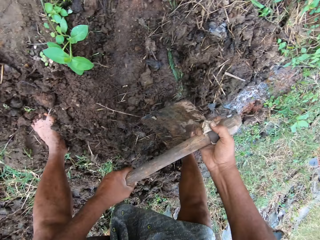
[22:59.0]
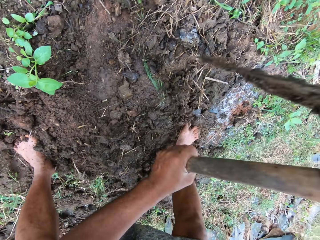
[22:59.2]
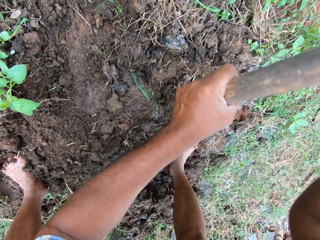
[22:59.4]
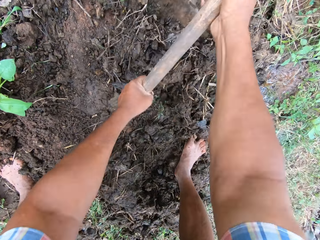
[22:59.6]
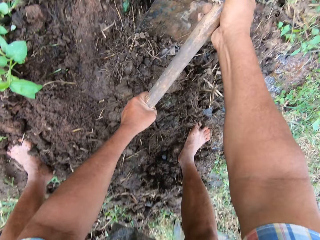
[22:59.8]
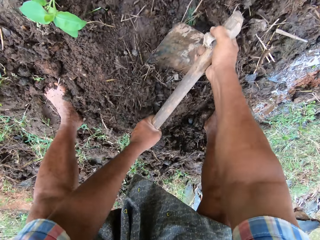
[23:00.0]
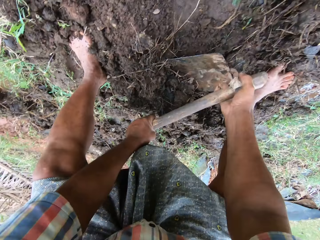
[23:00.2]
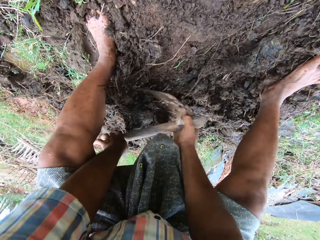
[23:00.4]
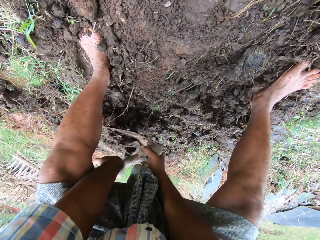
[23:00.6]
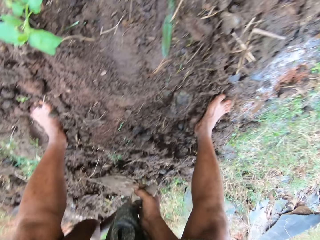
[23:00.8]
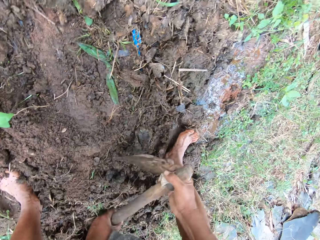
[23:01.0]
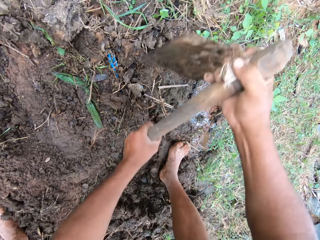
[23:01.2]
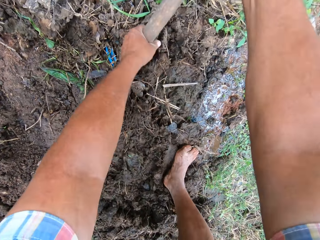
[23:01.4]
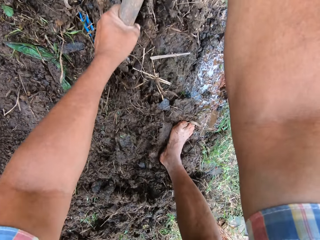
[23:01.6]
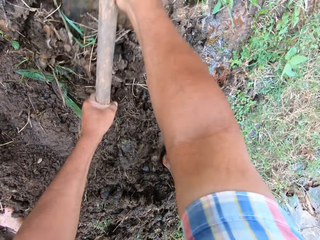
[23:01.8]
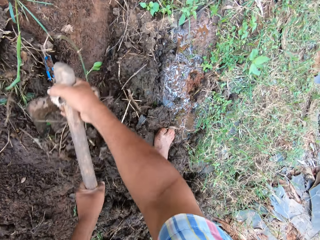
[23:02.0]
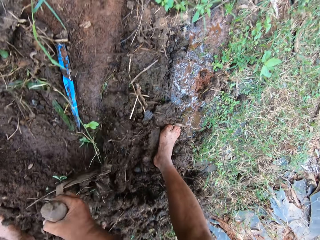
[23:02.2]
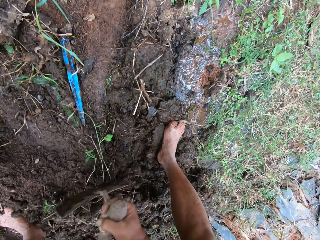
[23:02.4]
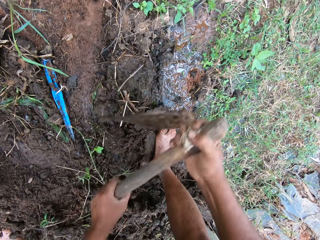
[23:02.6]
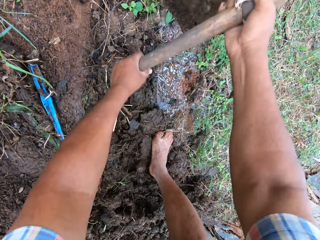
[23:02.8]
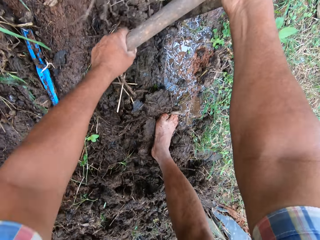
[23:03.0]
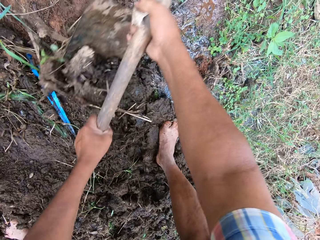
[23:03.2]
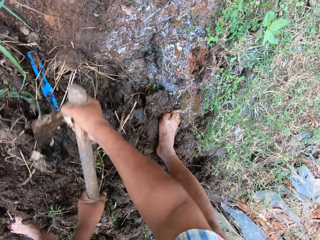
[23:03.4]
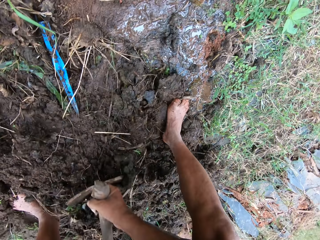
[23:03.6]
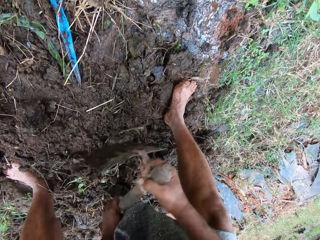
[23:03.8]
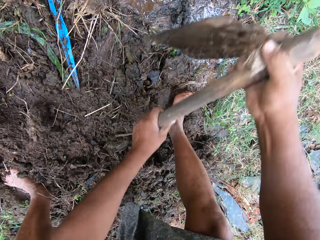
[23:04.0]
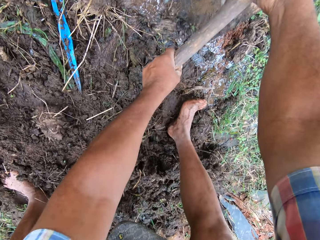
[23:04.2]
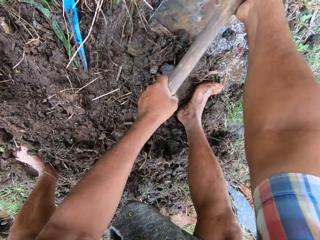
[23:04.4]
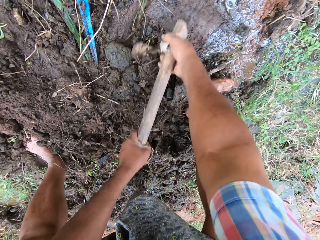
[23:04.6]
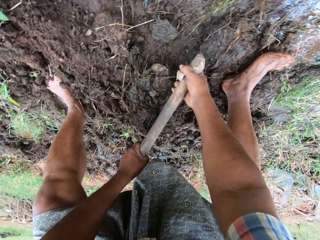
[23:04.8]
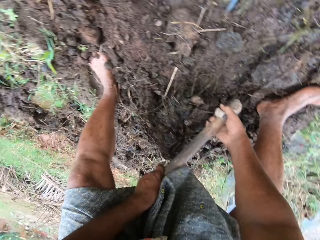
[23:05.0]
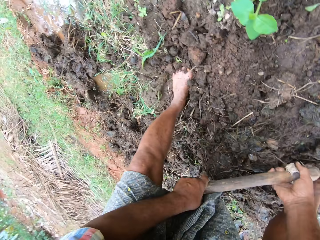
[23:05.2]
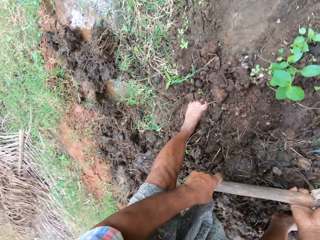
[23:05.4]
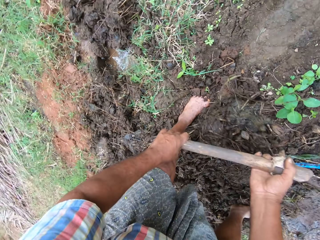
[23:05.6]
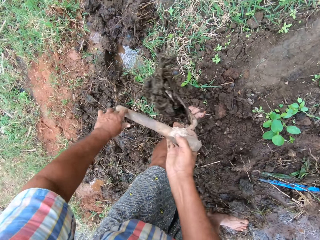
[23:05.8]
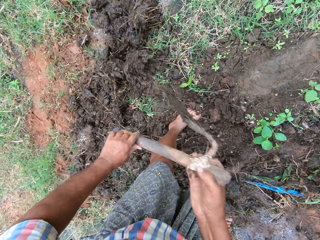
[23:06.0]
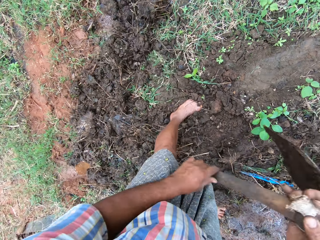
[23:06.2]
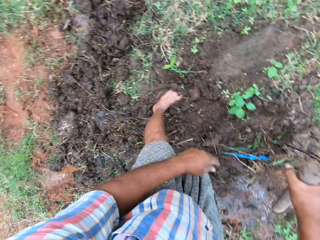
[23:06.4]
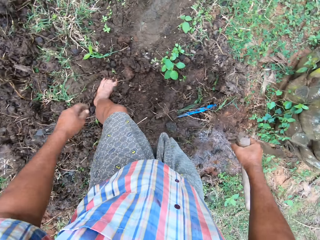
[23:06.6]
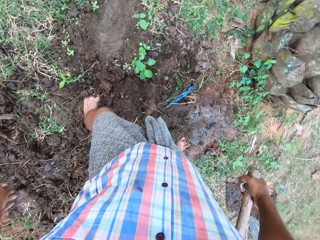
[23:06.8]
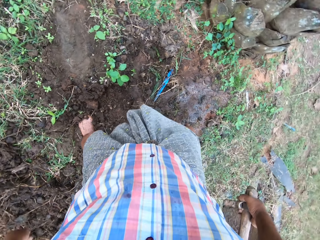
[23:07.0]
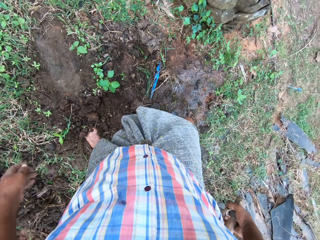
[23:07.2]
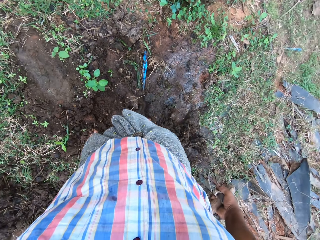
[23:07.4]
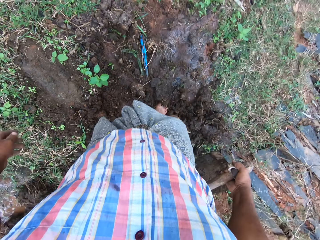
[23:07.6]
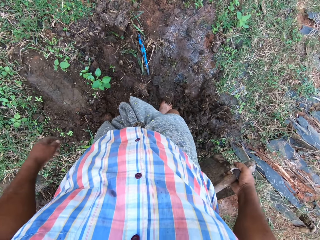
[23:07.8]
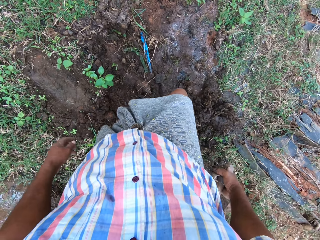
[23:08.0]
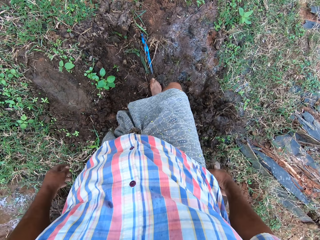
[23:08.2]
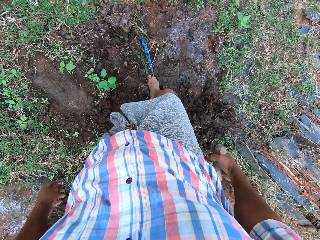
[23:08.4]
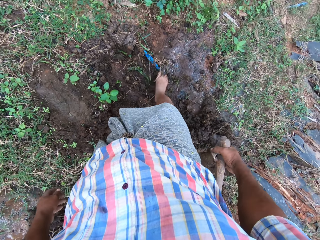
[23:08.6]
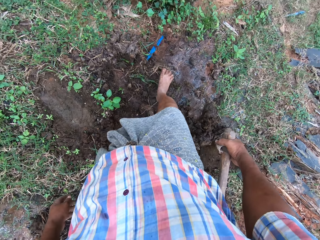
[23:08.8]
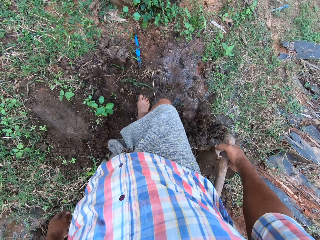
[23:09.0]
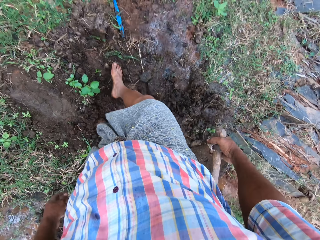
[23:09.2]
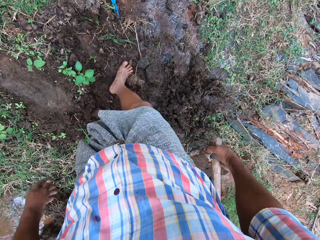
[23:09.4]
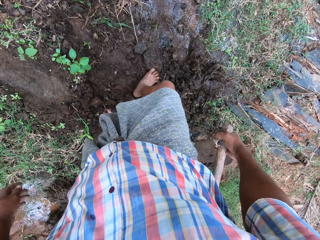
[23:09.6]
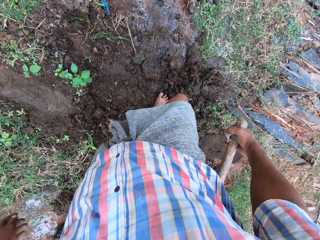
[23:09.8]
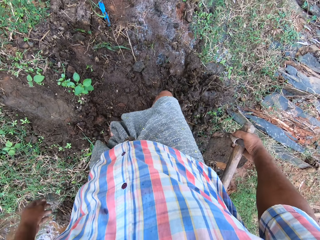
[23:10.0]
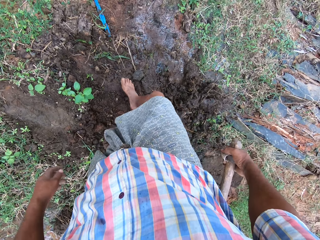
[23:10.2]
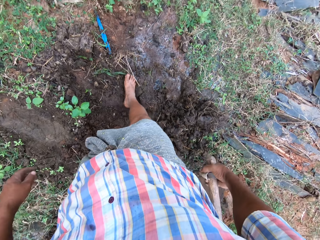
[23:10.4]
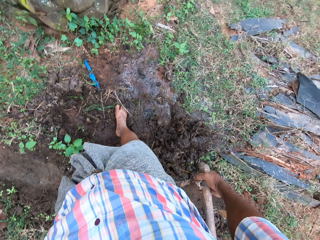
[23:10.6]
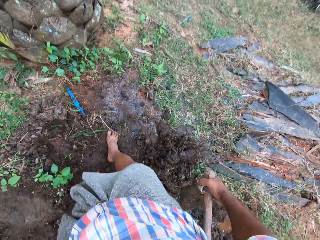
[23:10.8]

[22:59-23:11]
The camera wearer resumes clearing grasses with the hoe. He holds a jembe. He resumes filling the pool of water on the ground with soil. He digs on the composite. He pauses filling the pool of water on the ground with soil. He moves some dirt on the ground with his leg.

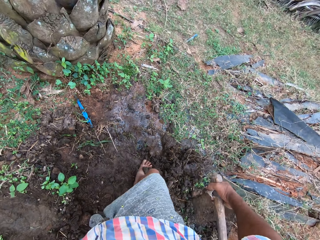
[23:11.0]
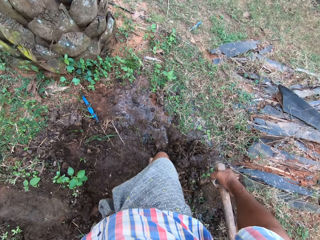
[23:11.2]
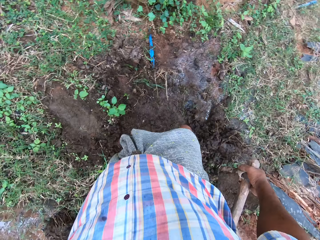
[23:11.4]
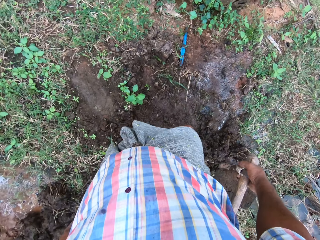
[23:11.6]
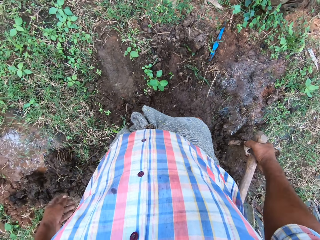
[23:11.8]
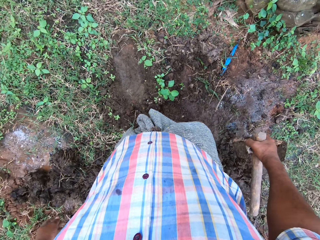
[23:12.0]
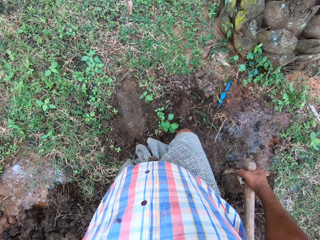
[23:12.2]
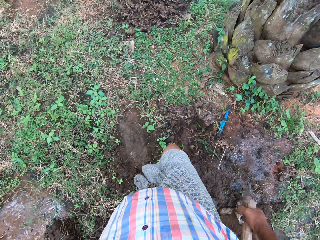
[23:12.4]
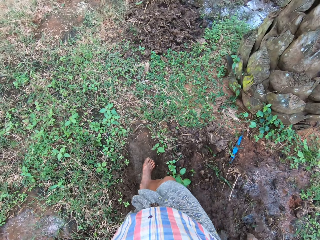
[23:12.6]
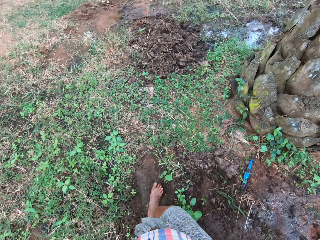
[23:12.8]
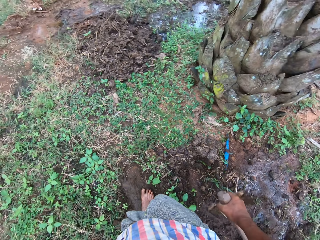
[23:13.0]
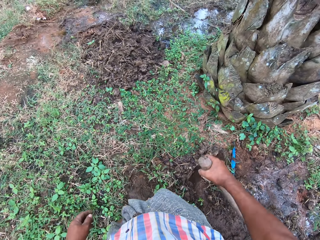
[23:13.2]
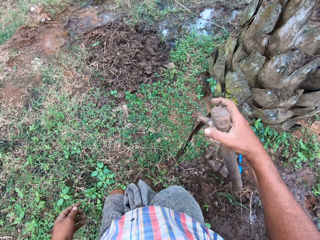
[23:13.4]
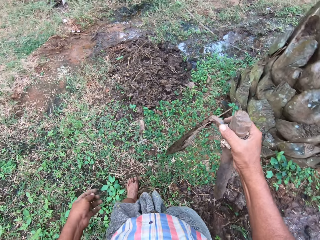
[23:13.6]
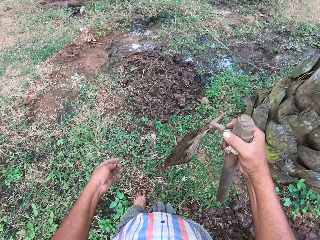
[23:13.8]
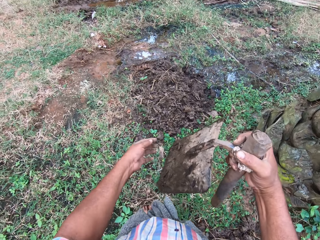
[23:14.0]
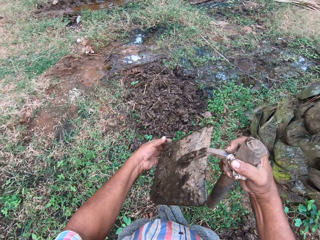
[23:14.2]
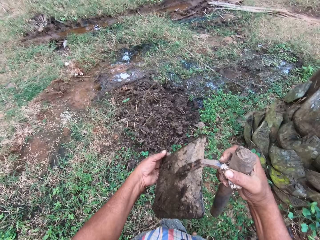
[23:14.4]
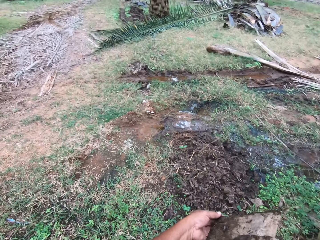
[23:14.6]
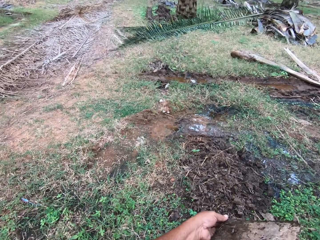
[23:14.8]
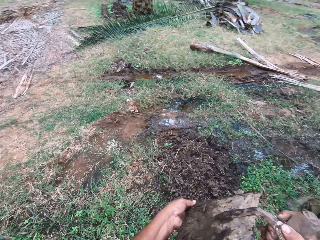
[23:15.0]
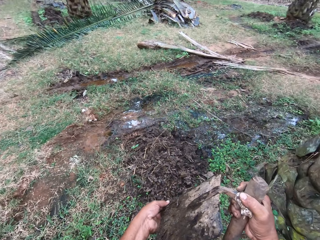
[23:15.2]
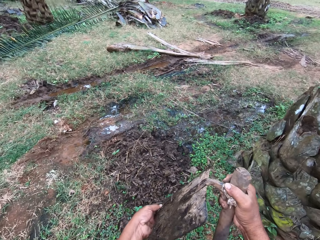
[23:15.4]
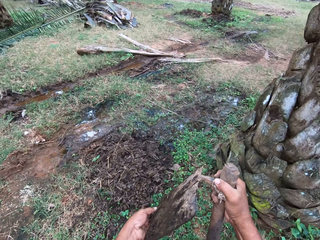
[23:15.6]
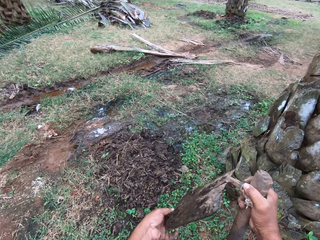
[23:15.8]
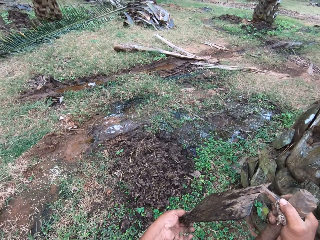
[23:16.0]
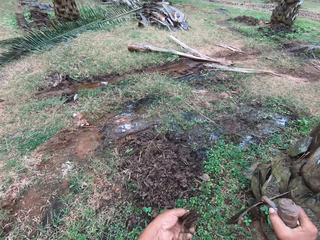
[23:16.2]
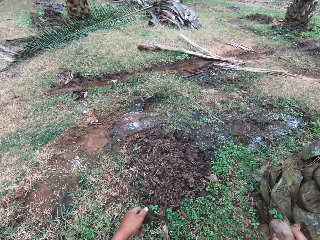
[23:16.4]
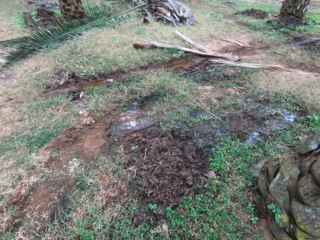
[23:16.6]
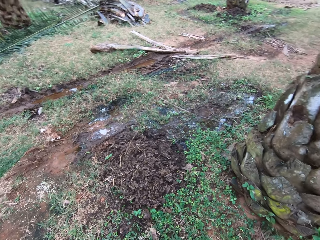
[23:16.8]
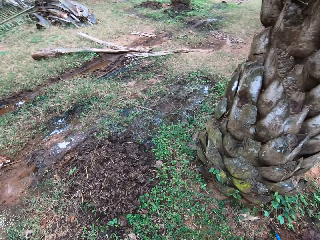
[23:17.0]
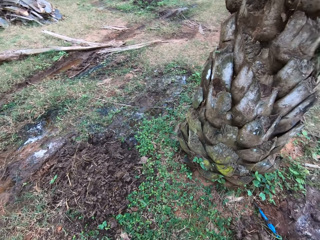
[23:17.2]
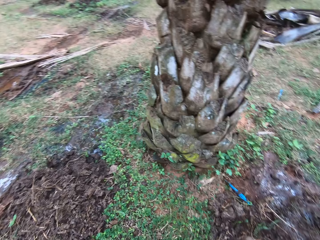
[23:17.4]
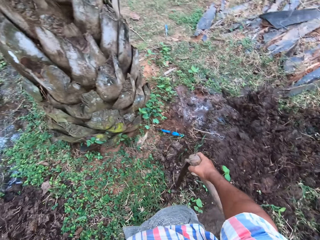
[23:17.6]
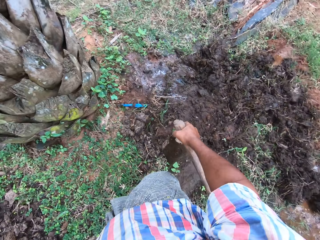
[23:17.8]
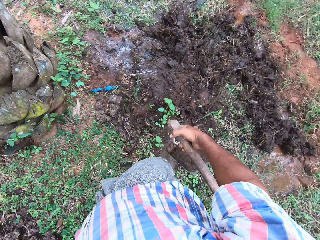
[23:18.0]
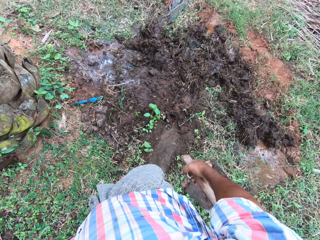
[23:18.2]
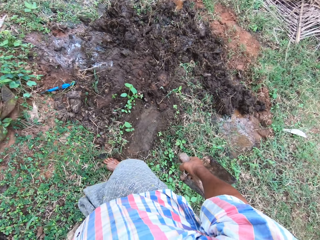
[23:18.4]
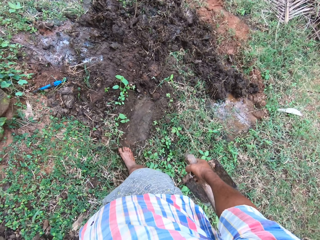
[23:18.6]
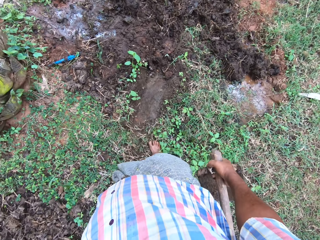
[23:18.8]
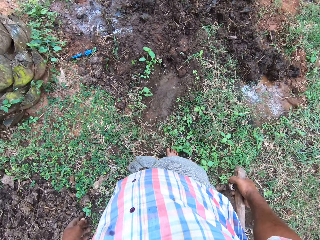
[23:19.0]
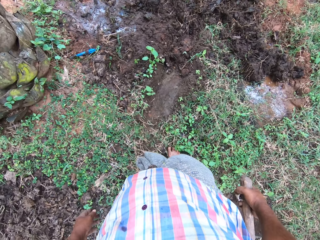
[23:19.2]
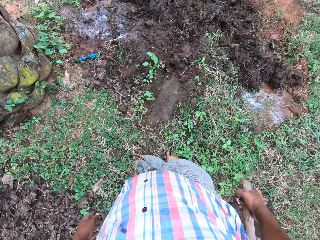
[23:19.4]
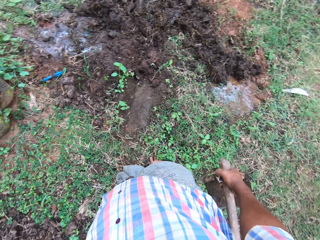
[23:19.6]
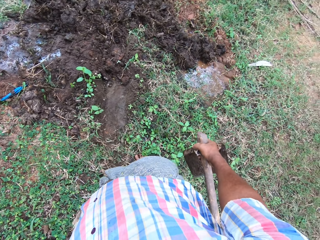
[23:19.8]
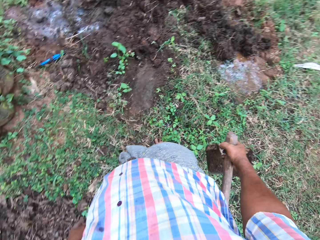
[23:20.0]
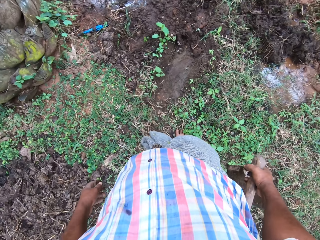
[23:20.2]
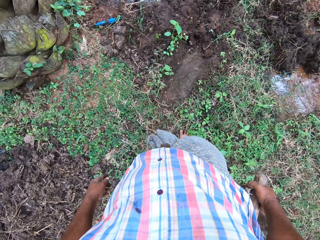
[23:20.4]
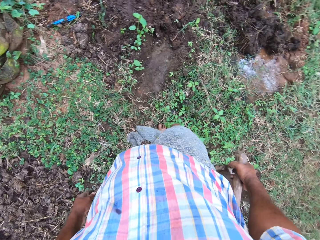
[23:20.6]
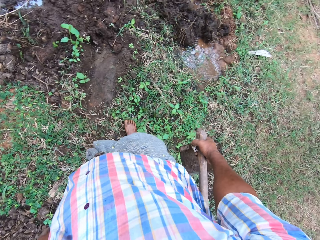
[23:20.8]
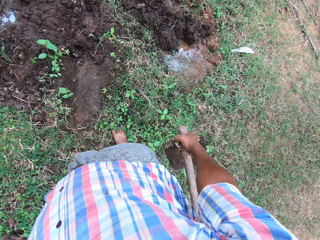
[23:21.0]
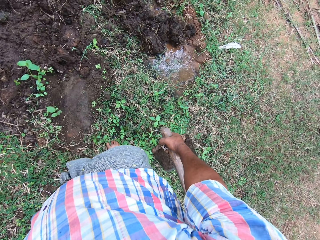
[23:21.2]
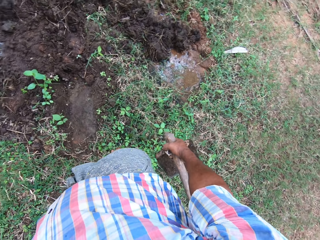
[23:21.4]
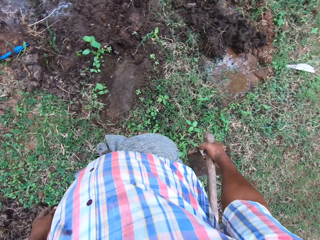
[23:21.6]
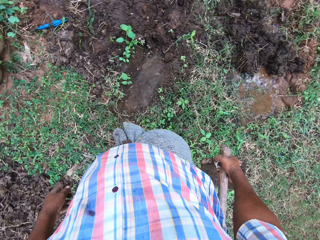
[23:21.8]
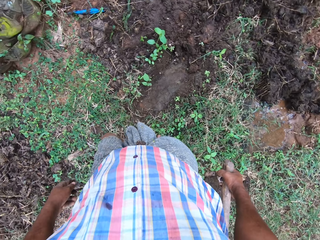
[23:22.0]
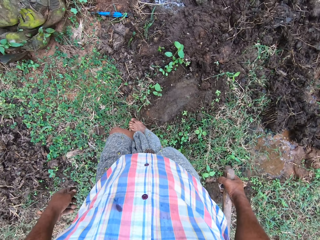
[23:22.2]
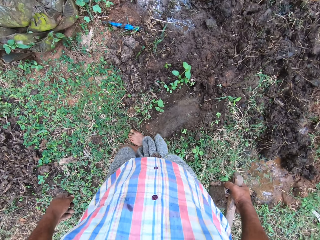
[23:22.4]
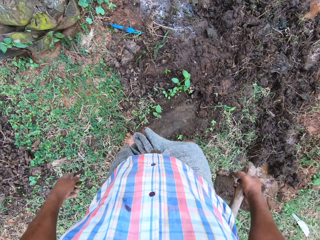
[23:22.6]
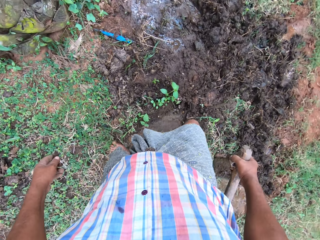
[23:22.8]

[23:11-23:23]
The camera wearer steps forward a bit. They hold a jembe. They remove soil from the blade of the hoe.
